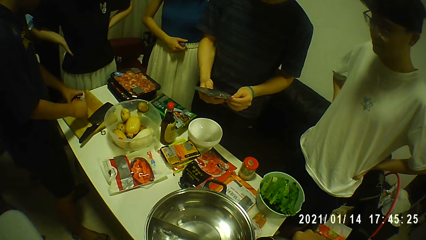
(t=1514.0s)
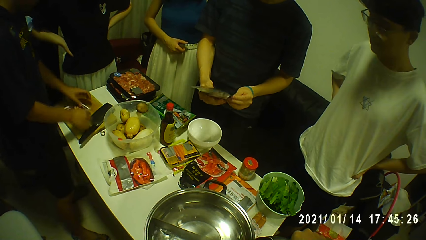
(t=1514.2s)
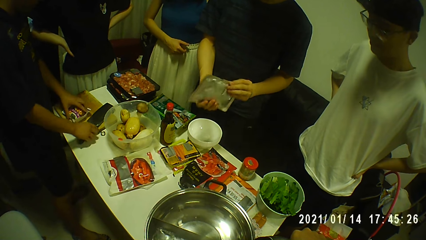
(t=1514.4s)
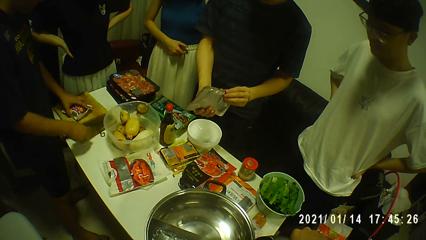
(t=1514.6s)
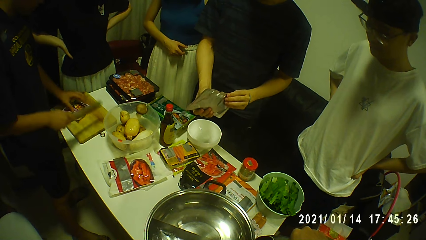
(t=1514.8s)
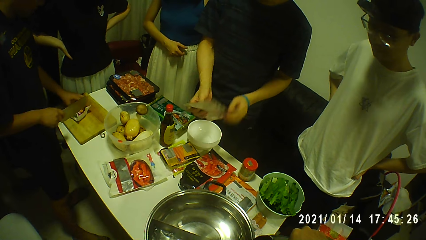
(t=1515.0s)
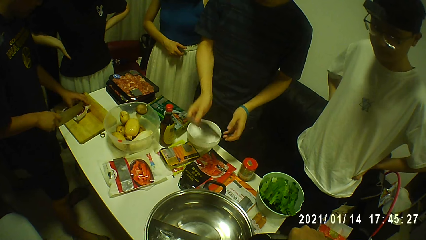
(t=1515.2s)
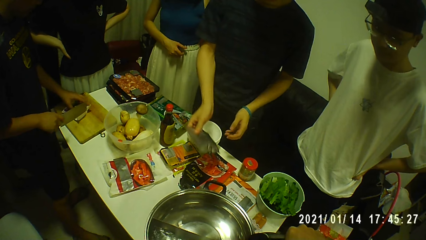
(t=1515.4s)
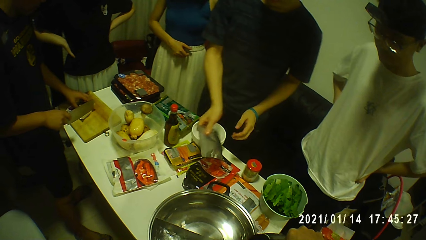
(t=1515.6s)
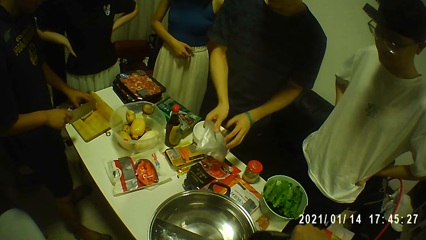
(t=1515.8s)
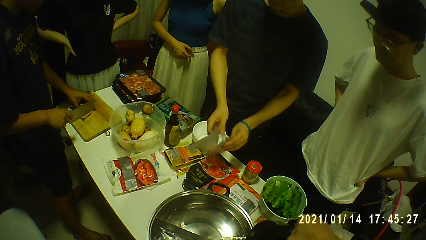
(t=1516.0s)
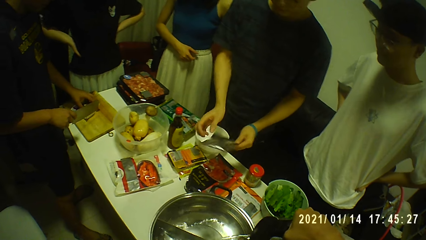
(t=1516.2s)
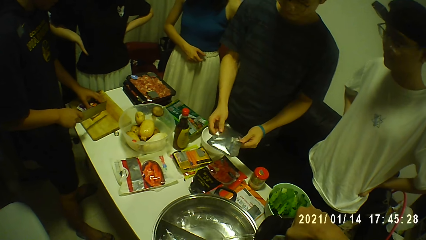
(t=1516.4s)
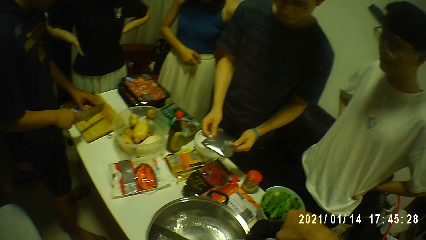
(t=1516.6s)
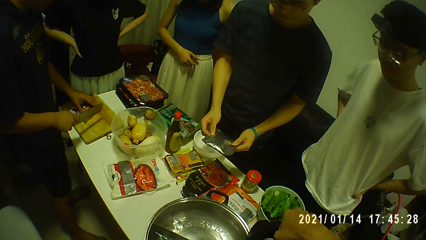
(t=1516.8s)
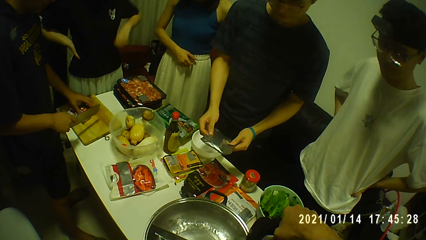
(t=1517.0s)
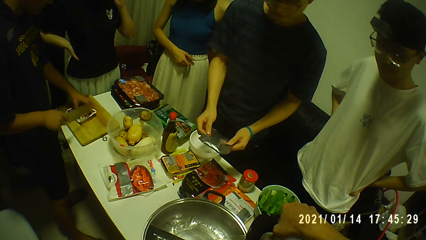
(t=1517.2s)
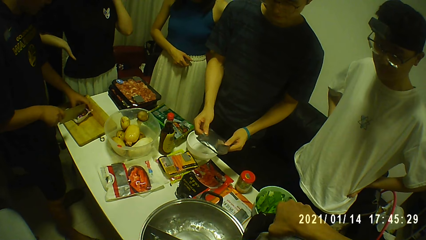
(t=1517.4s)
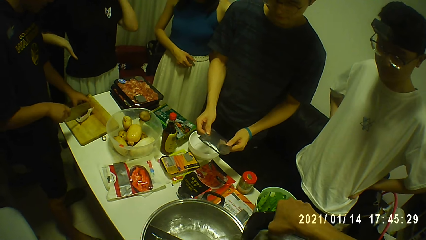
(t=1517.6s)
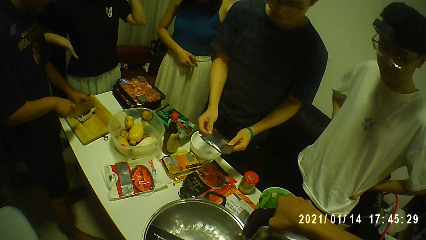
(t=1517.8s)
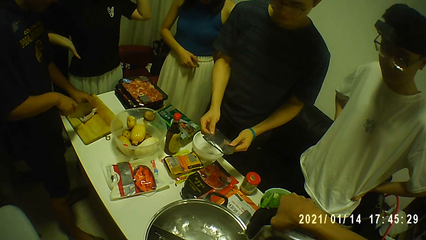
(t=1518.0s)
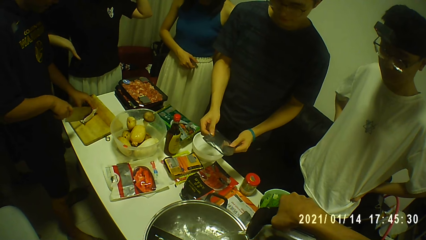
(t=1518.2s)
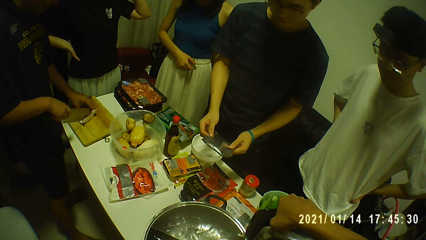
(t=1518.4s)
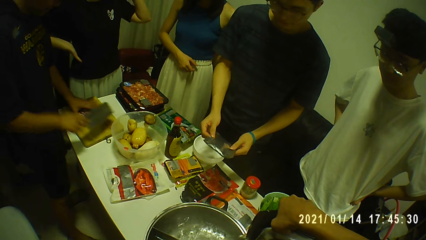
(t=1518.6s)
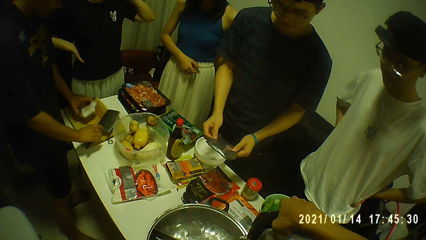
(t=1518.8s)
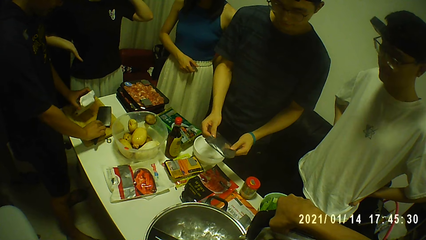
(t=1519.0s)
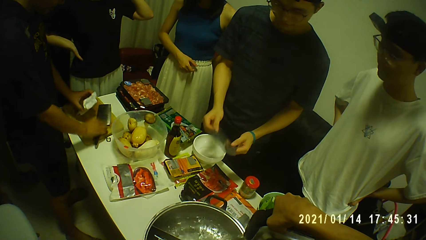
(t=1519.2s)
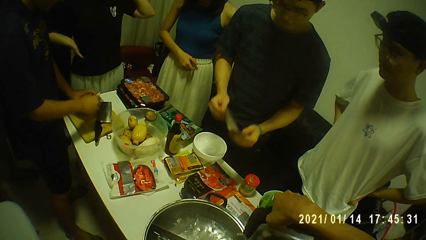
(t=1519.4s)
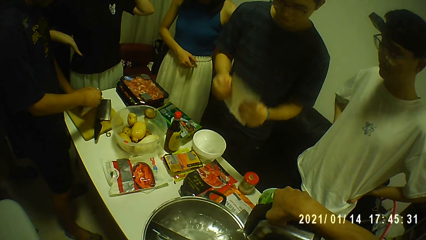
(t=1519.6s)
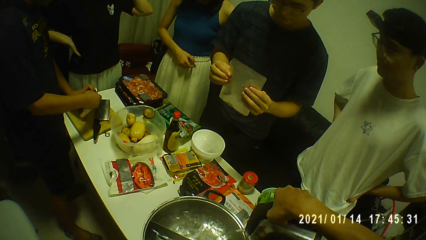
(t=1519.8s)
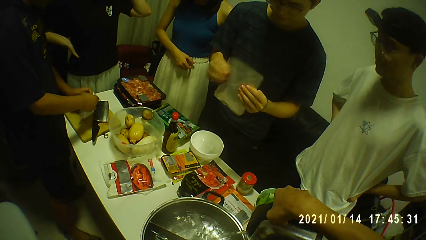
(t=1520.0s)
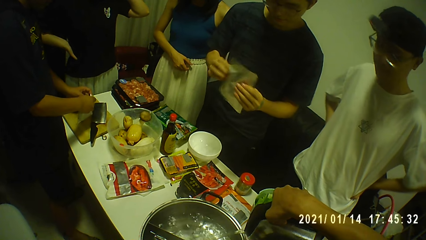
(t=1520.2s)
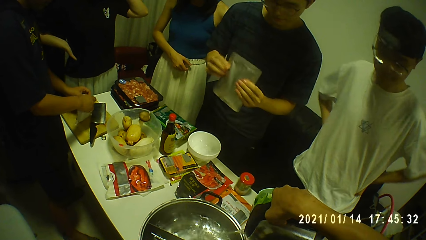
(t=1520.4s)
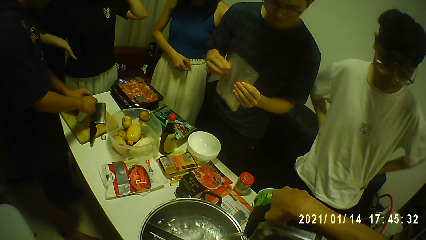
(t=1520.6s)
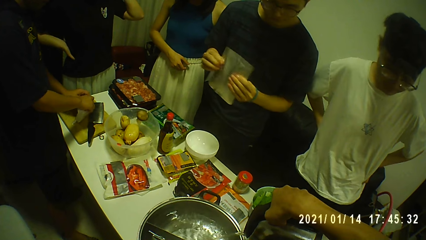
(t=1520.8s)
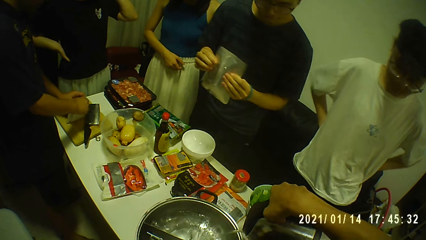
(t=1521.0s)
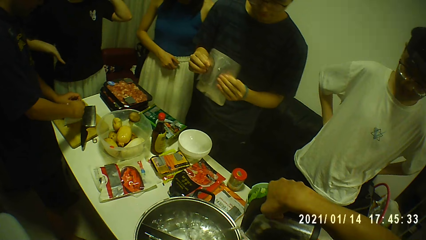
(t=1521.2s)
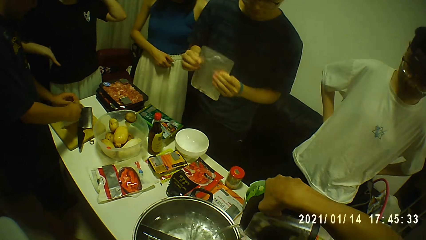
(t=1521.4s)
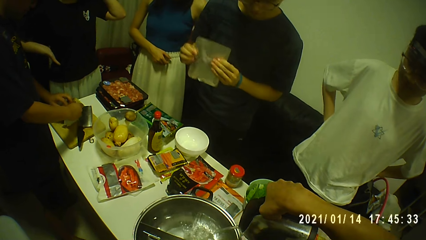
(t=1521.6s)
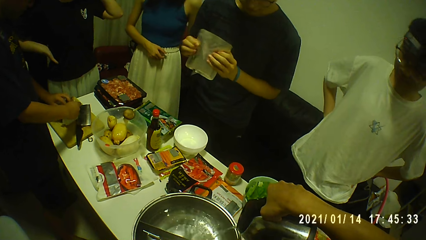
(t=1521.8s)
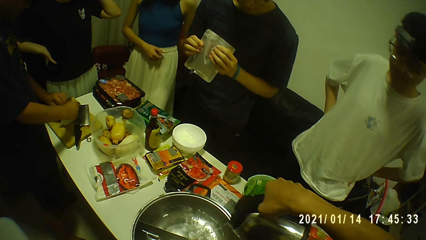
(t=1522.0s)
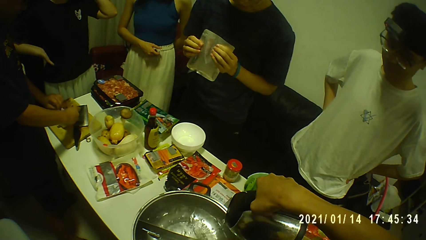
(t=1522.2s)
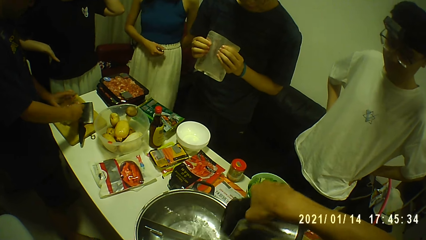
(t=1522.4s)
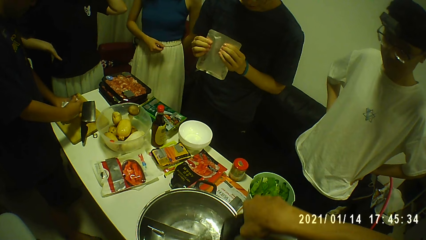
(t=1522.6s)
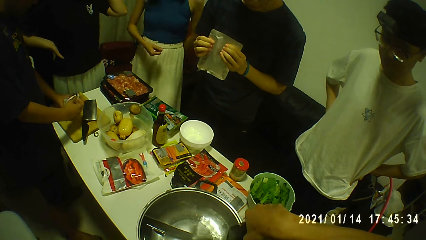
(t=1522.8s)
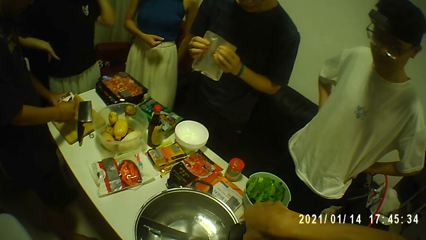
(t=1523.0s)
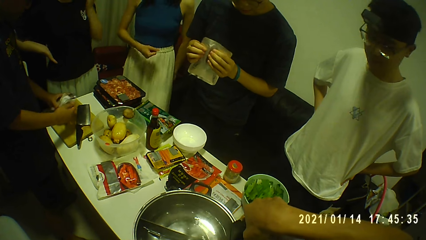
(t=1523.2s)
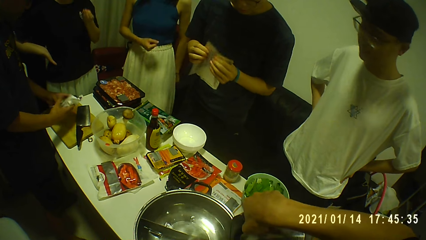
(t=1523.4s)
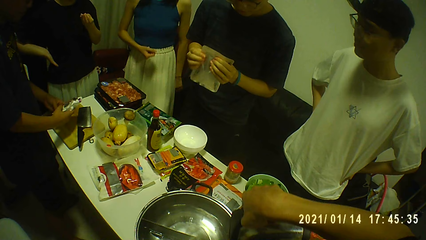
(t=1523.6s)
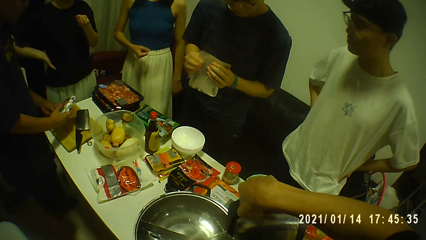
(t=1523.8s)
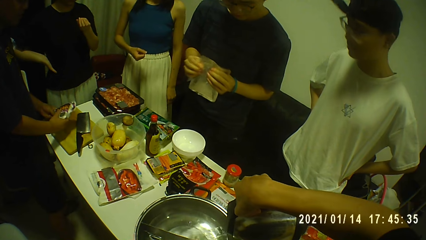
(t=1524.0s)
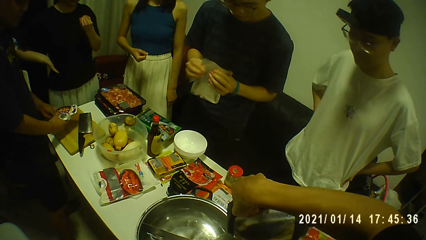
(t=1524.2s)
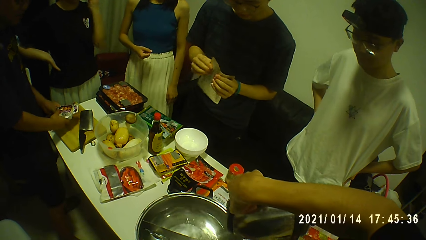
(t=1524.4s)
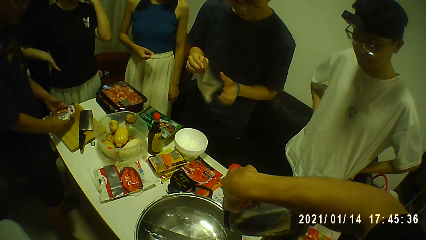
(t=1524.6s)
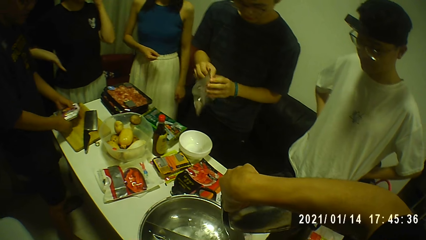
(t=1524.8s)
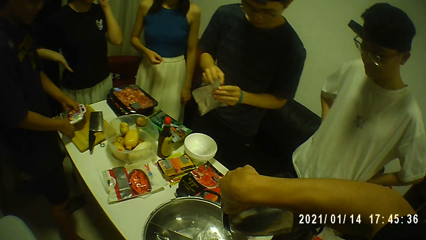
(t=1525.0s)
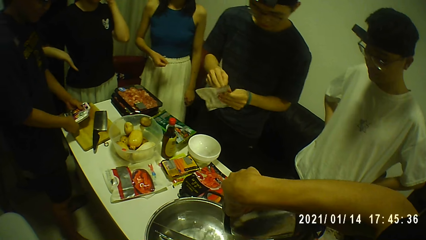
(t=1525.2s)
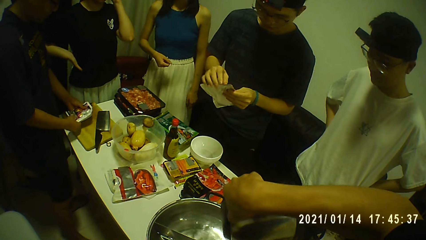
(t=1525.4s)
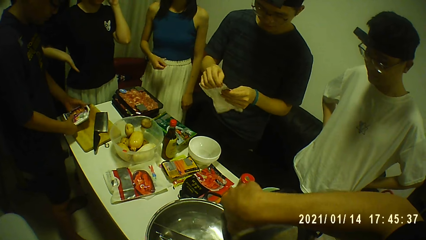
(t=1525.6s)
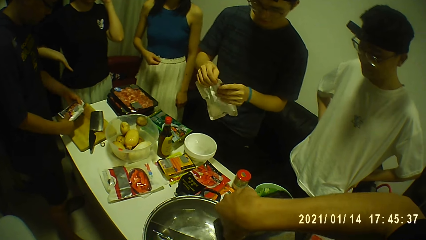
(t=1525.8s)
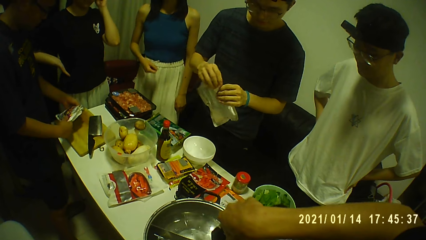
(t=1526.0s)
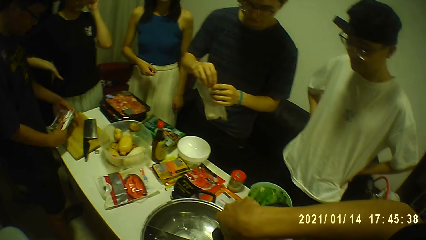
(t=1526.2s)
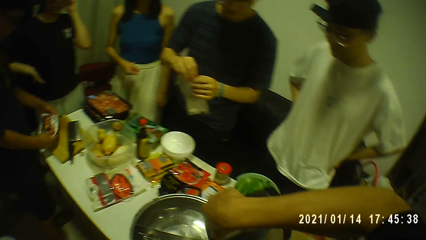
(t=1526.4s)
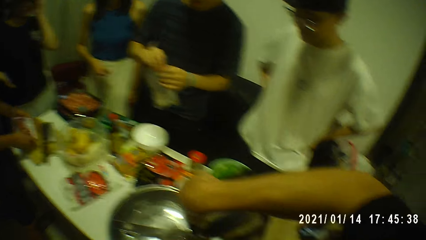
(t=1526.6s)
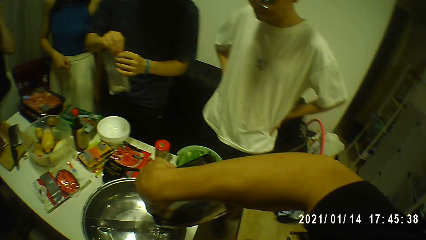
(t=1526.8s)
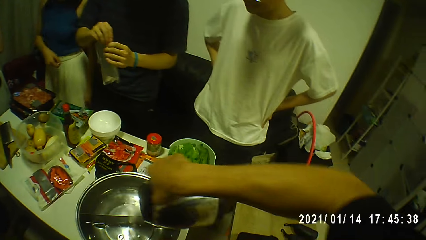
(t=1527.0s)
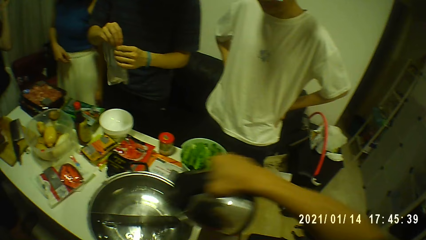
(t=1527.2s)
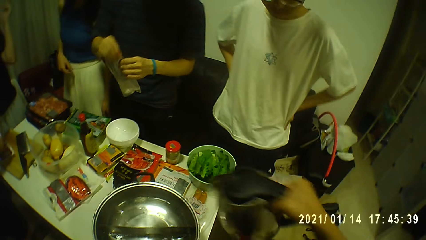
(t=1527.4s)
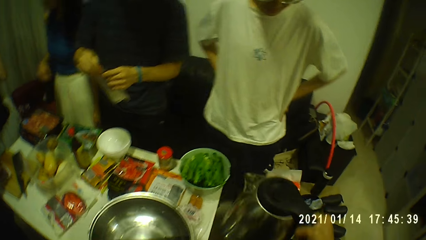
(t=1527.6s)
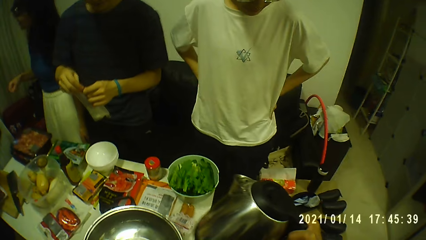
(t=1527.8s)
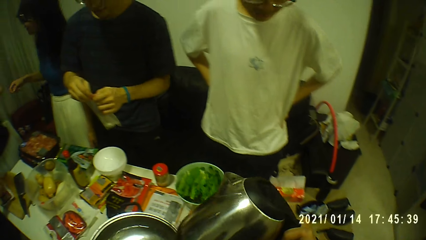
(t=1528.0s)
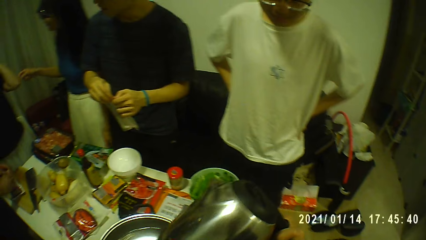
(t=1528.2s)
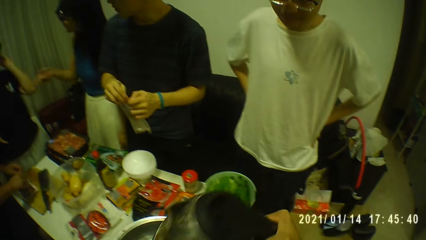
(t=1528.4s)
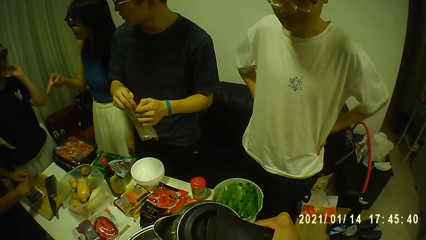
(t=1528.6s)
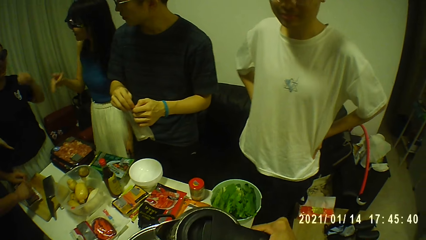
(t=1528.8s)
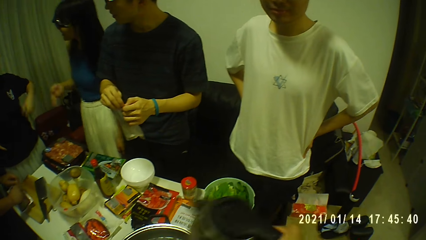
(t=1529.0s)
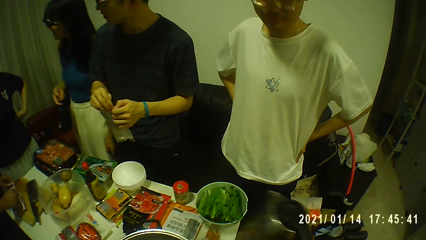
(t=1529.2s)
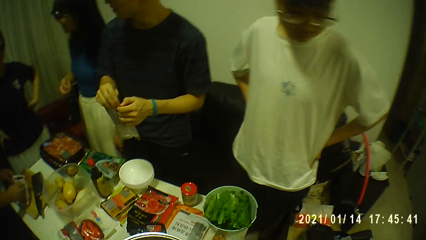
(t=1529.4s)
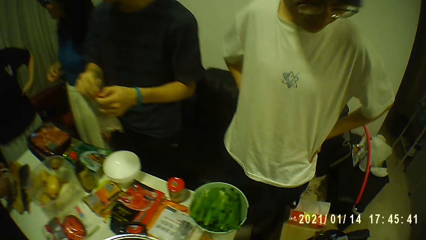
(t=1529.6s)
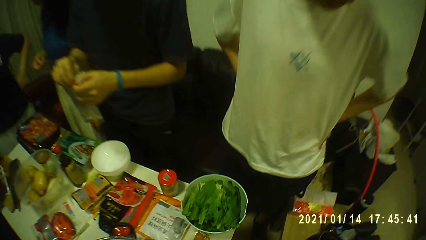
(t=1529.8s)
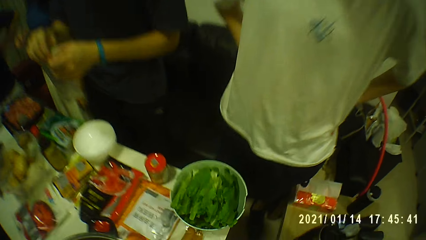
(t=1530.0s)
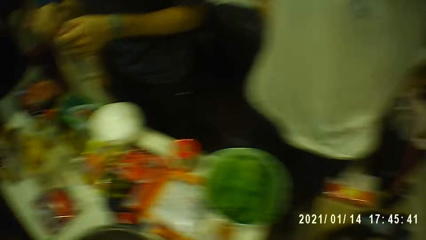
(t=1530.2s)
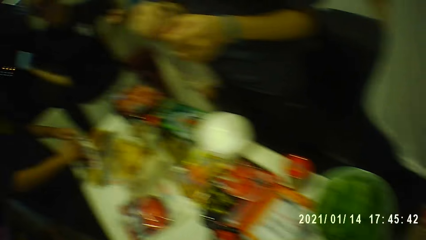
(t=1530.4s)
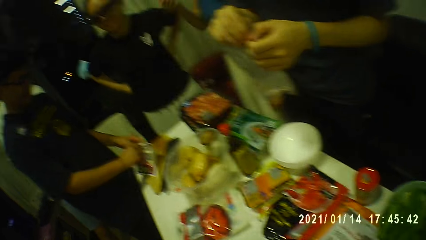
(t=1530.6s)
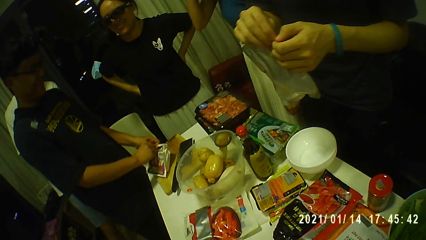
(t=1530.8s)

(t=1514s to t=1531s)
A man touches the bag of margarine on the chopping board on the table with both hands. The man drops the bag of margarine on the chopping board on the table with his left hand. The man picks up a knife from the chopping board on the table with his right hand. The man holds the bag of margarine on the chopping board on the table with his left hand. Another man flips the foil bag in both hands. The first man tears the bag of margarine on the chopping board on the table with the knife in his right hand. The first man picks up the bag of margarine from the table with his left hand. The first man drops the knife on the chopping board on the table with his right hand. The first man fiddles with the bag of margarine with both hands. The other man shakes the foil bag with both hands. The first man fiddles with the bag of margarine on the chopping board on the table with both hands. A woman interacts with another woman. The camera wearer drops the jug on the floor with his right hand.
